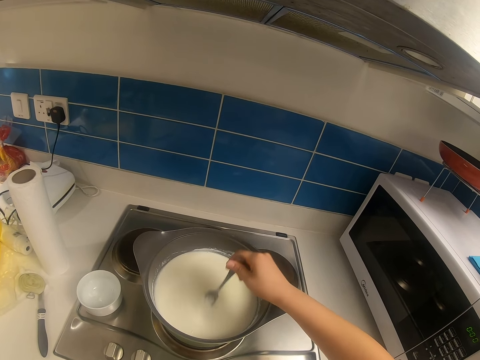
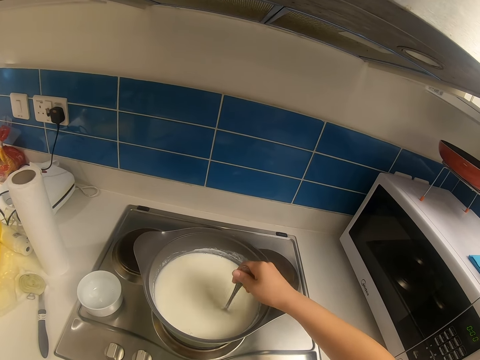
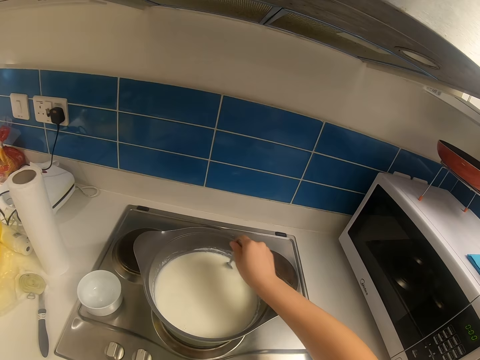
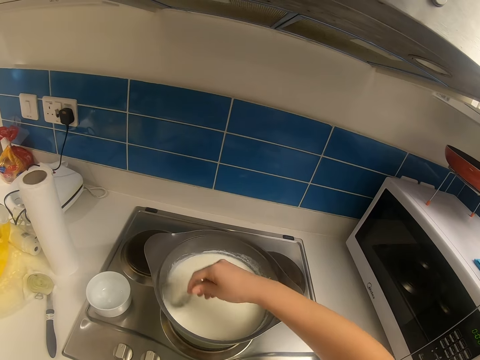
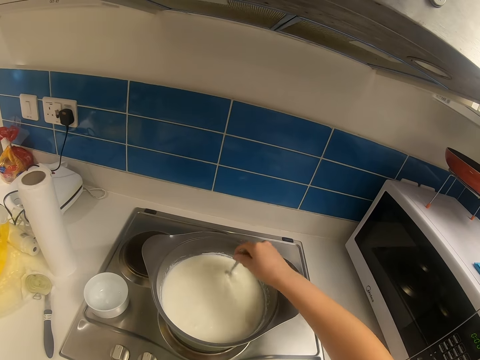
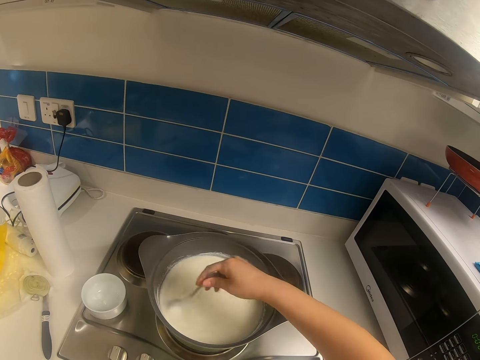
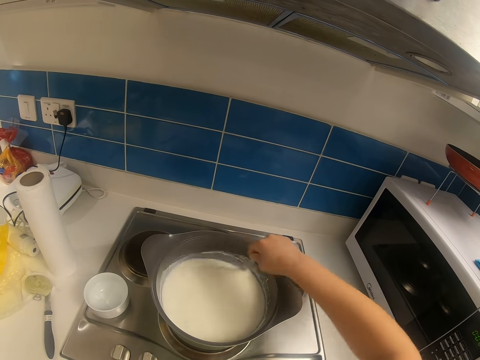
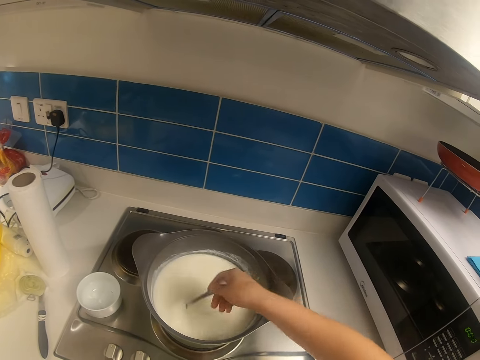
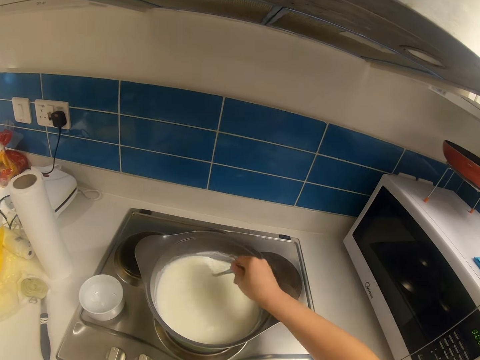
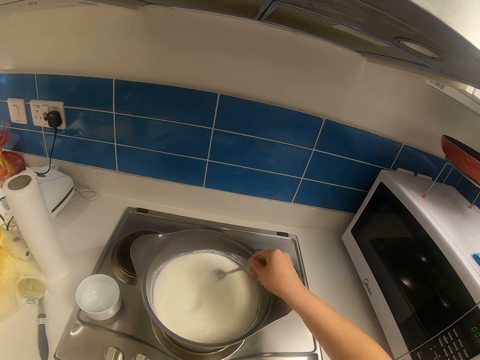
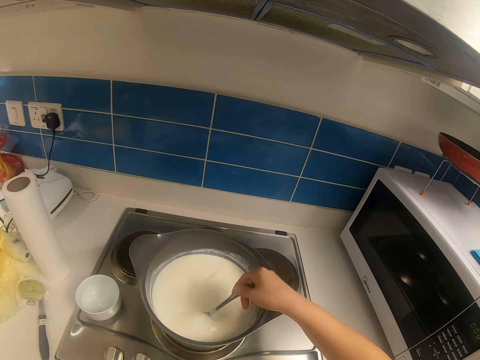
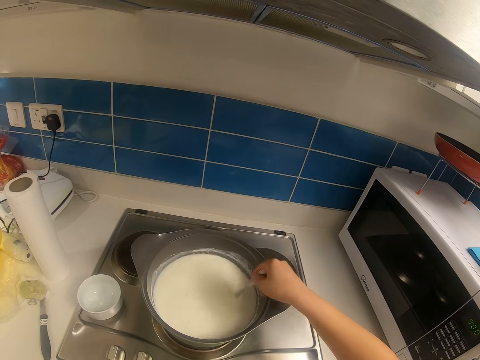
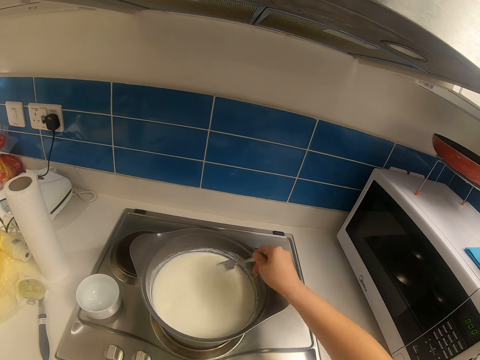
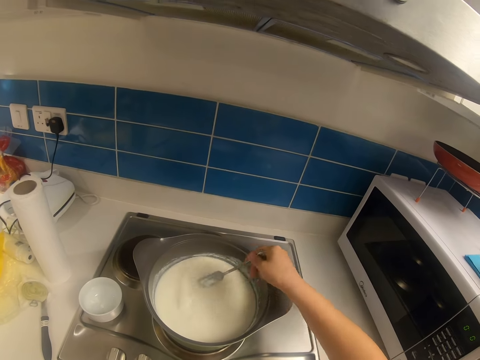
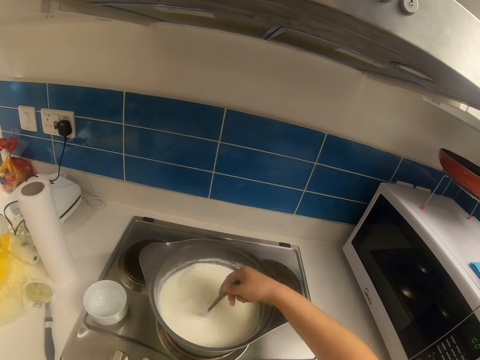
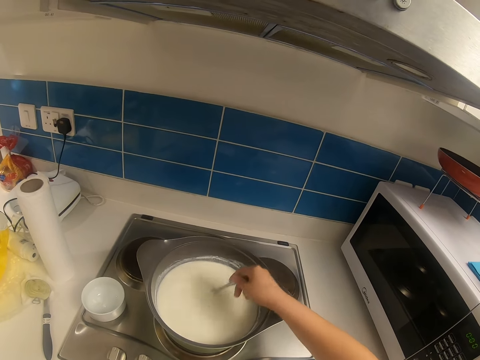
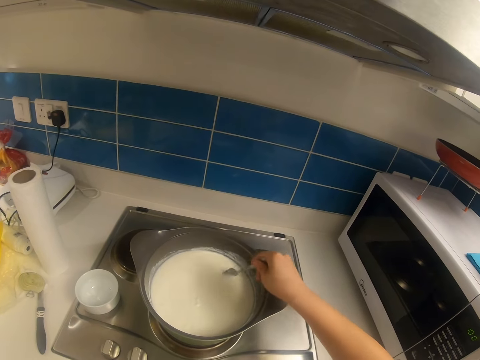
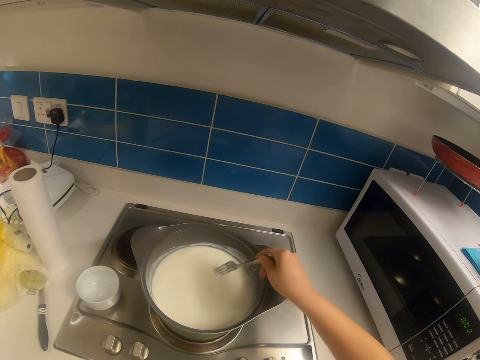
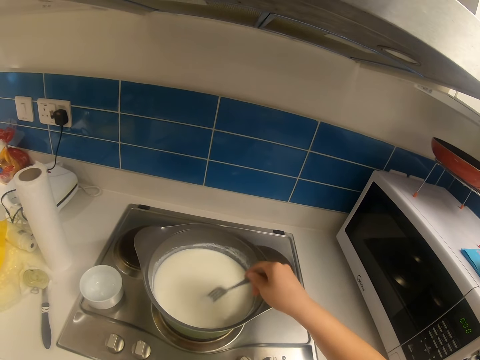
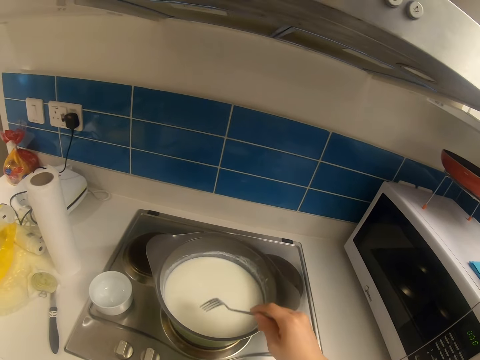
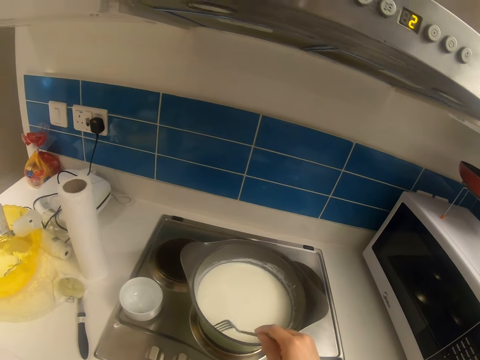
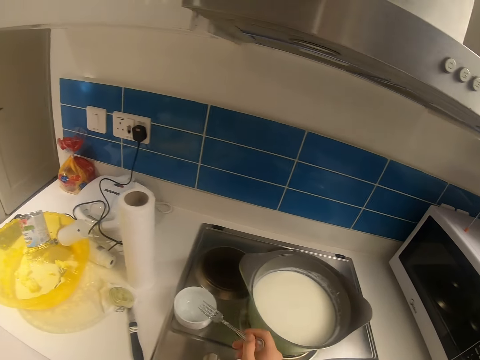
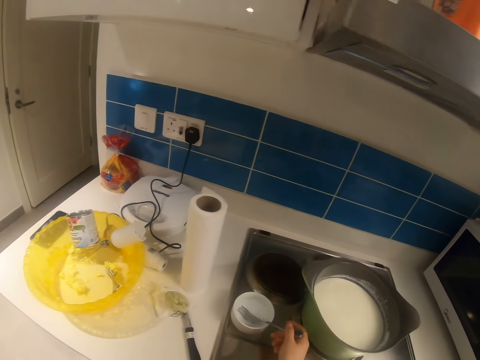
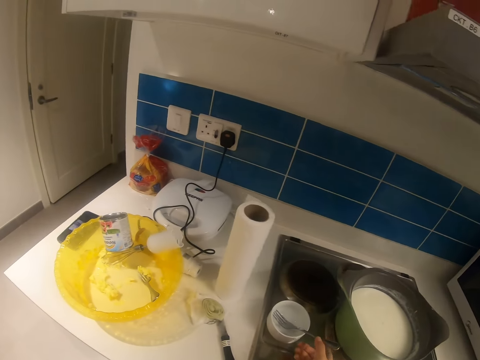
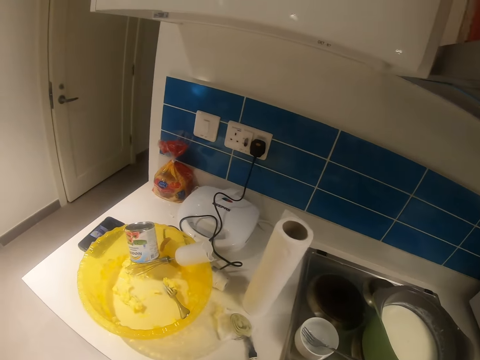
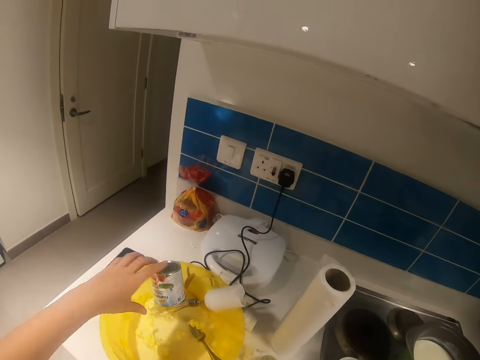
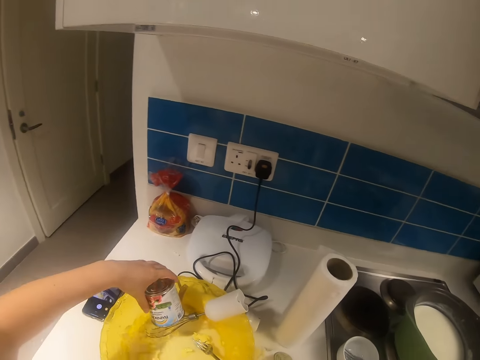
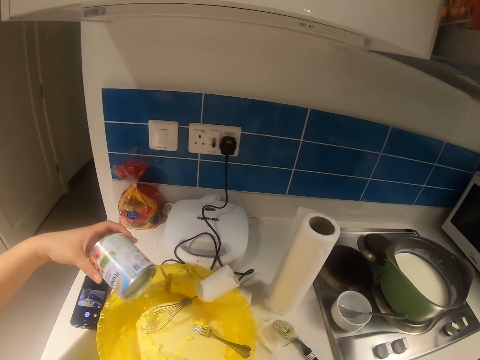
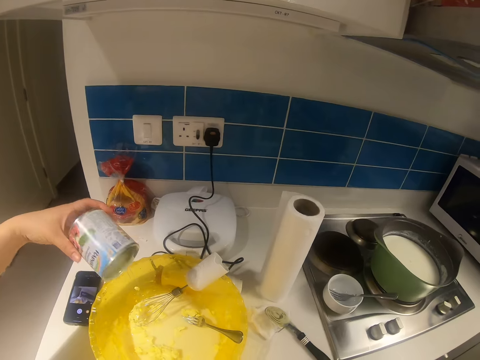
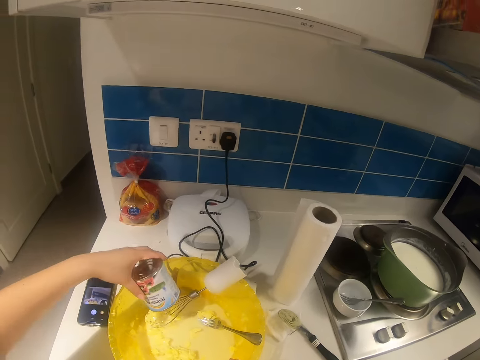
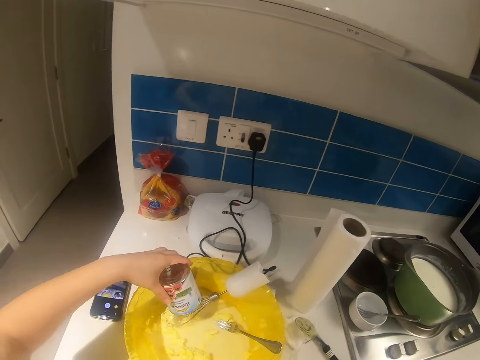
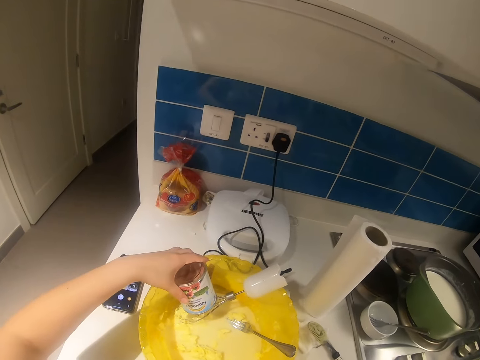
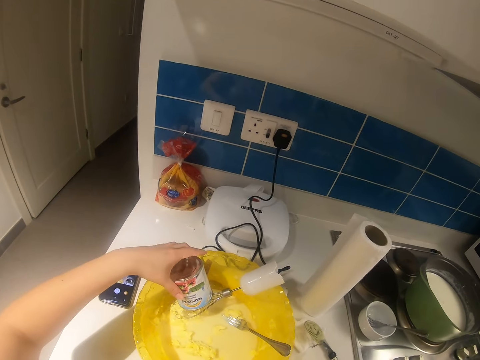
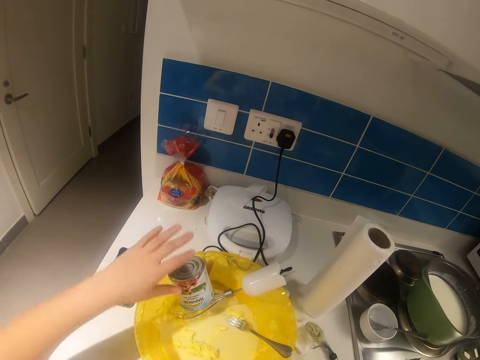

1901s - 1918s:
The camera wearer hits the fork on the pot with his right hand. He drops the fork in the bowl with his left hand. He picks up a milk tin on a mixer in the bowl with his left hand. He drops the milk tin on the mixer in the bowl with his left hand.

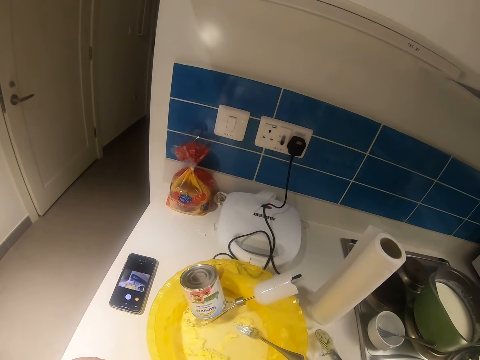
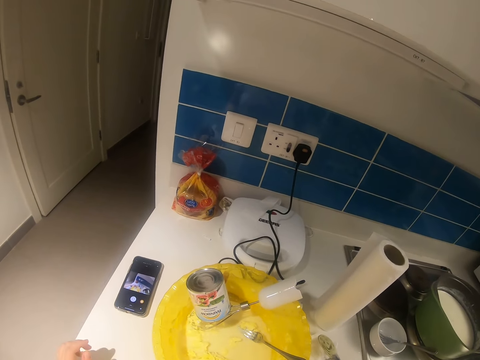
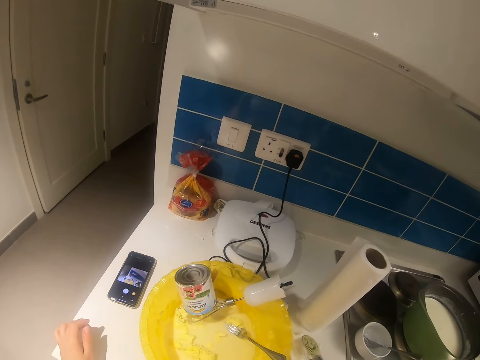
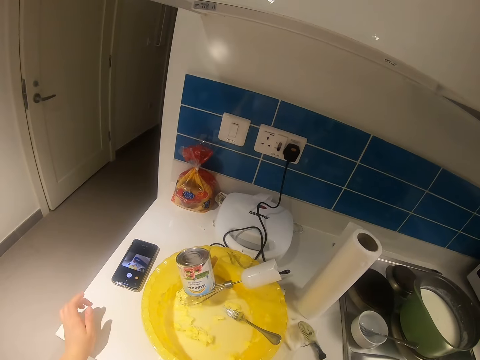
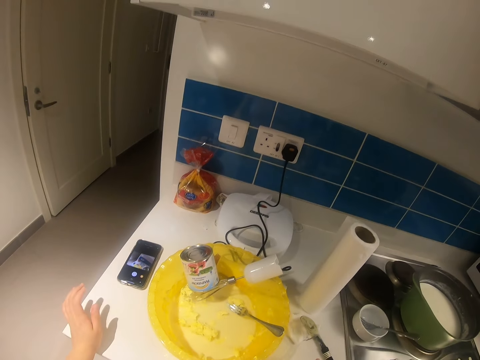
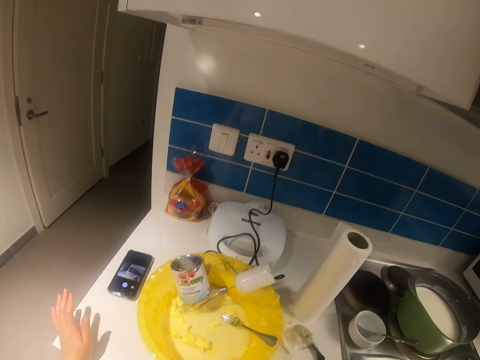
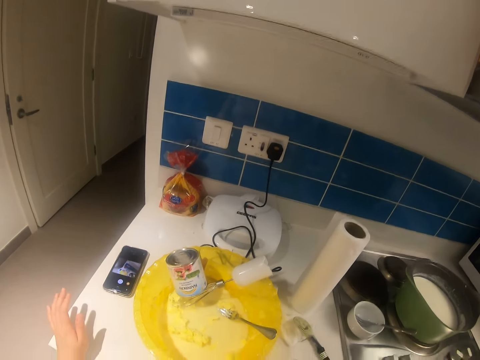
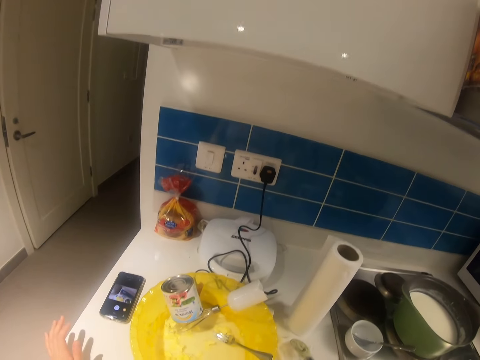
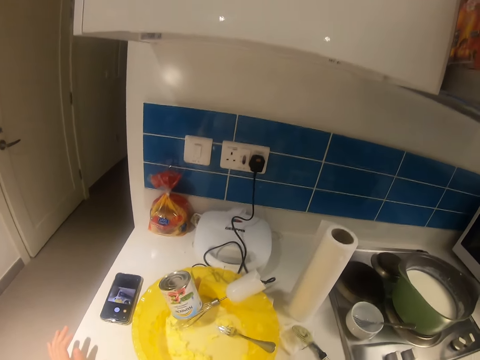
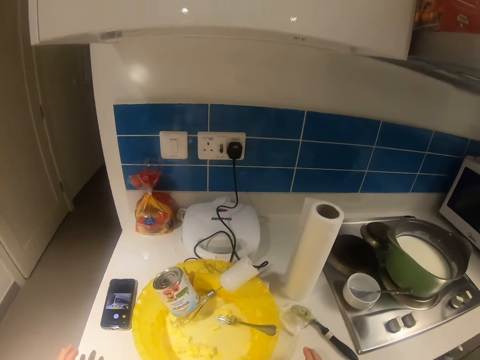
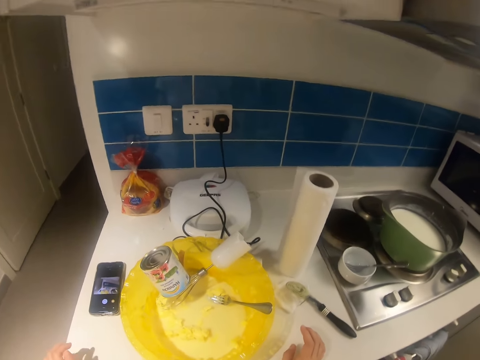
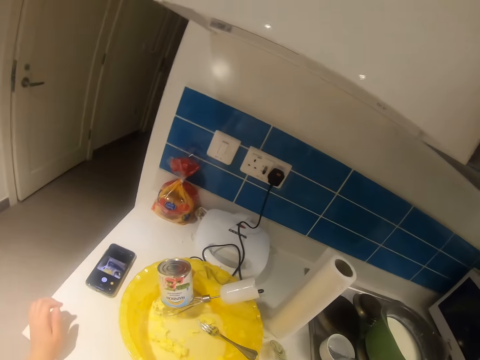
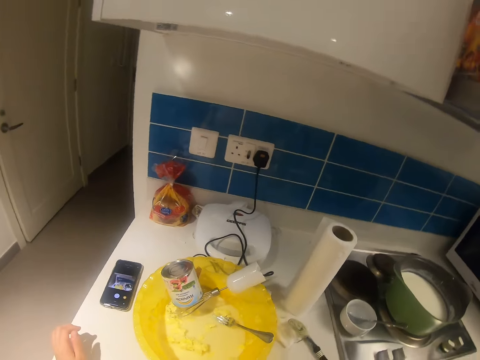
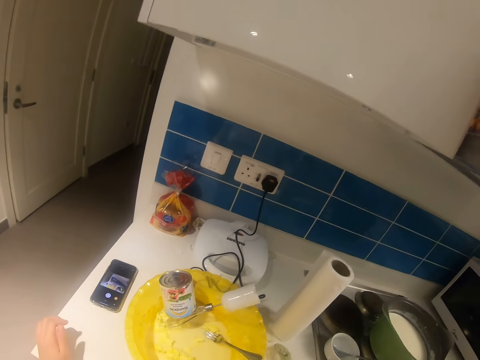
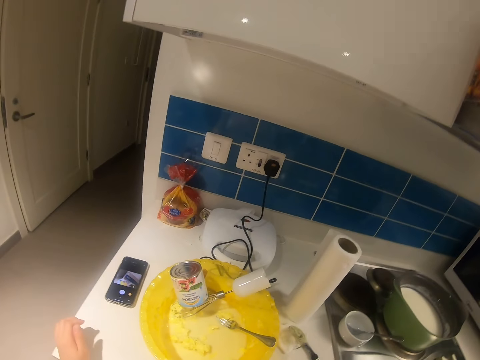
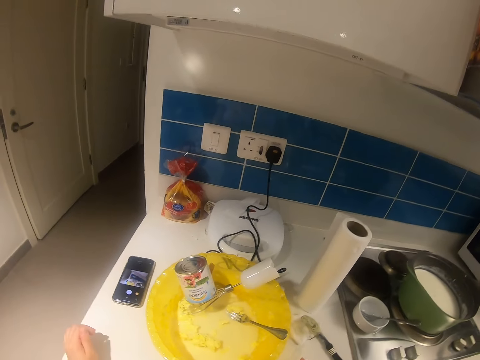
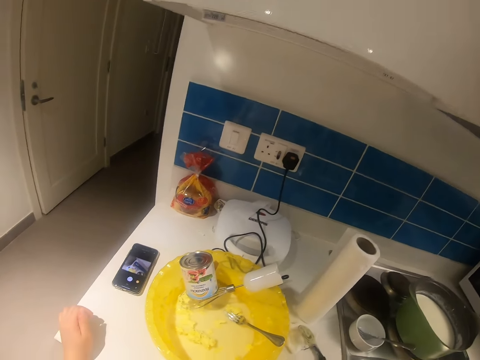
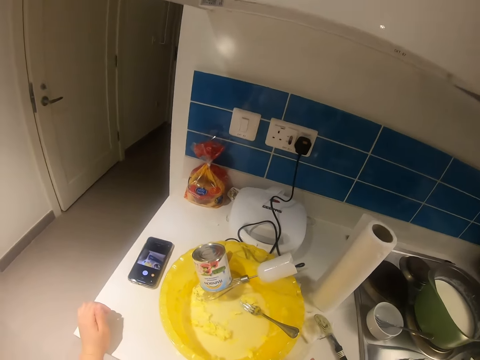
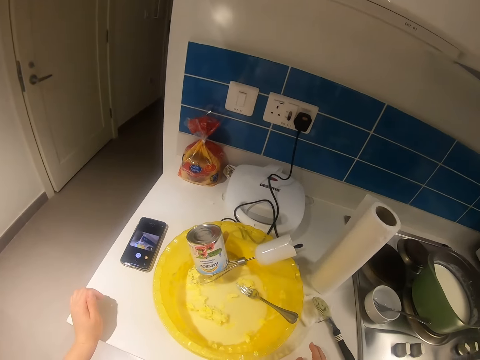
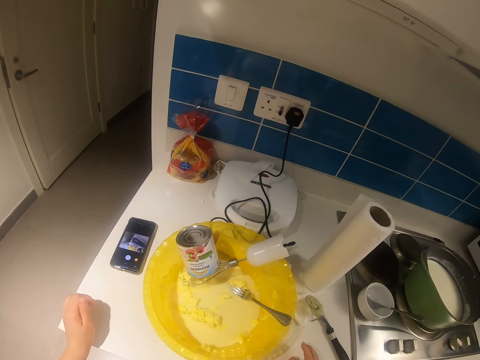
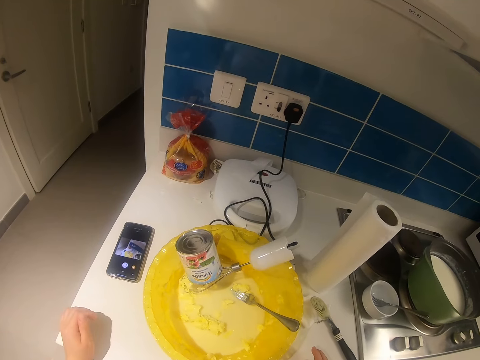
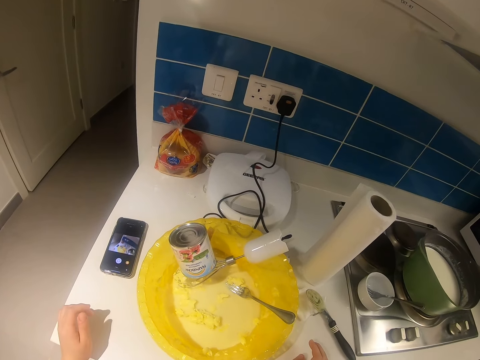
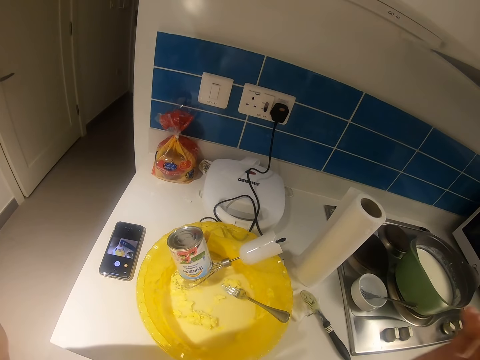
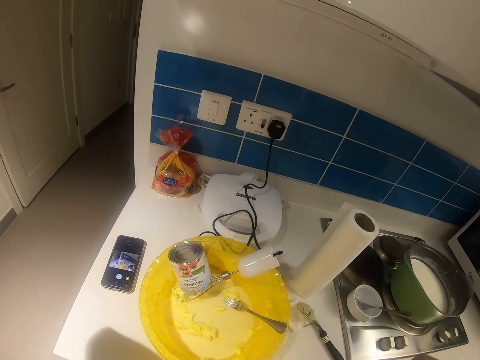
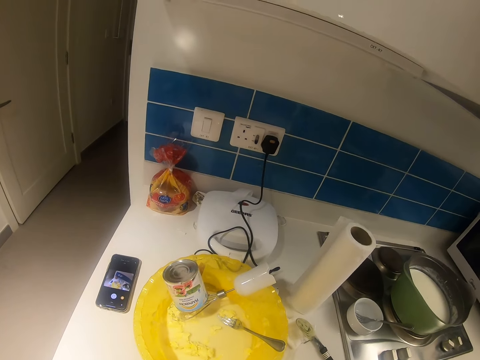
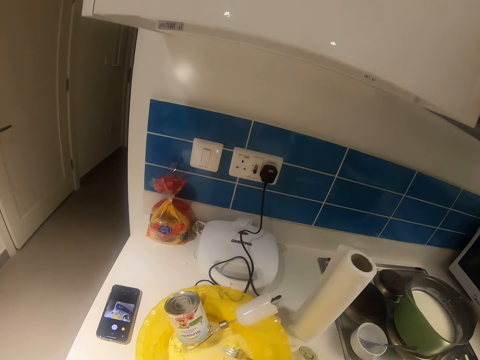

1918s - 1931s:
The camera wearer touches the counter top. They adjust the camera.
